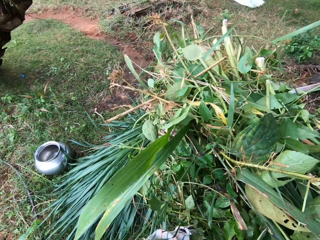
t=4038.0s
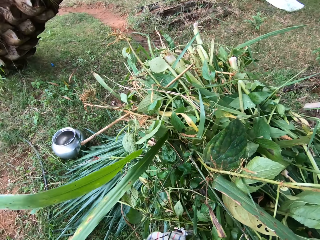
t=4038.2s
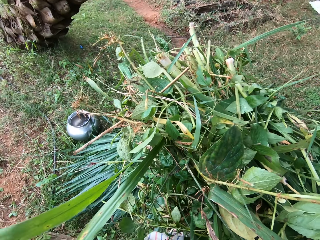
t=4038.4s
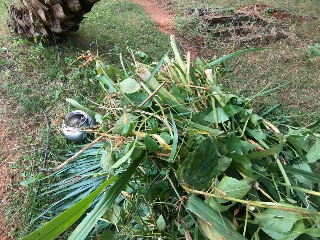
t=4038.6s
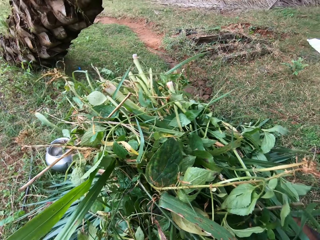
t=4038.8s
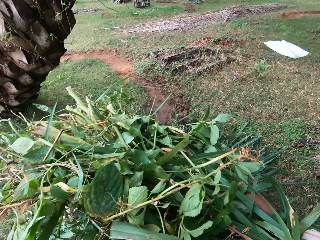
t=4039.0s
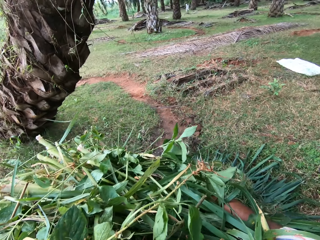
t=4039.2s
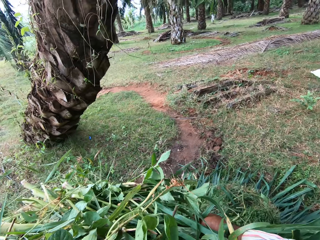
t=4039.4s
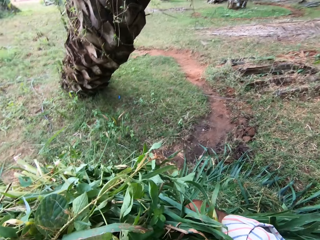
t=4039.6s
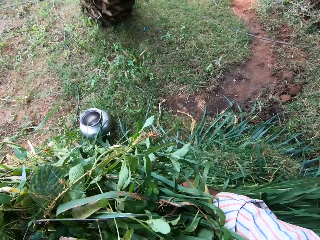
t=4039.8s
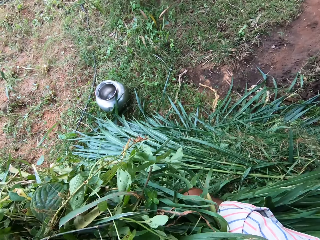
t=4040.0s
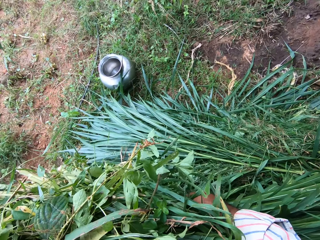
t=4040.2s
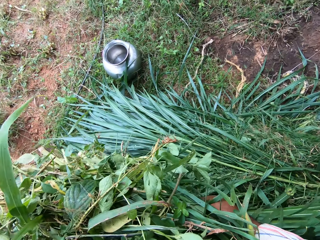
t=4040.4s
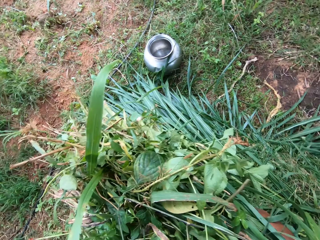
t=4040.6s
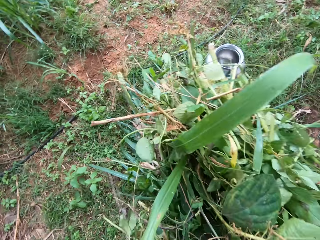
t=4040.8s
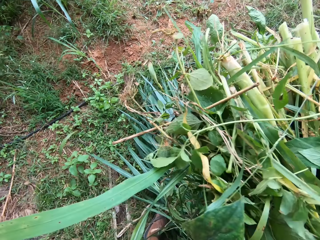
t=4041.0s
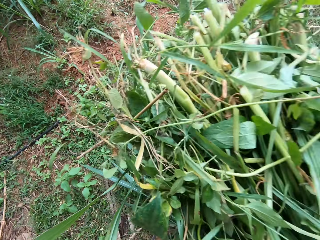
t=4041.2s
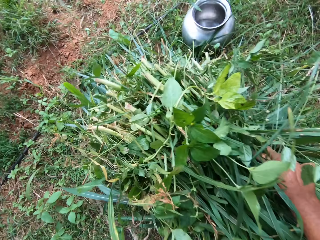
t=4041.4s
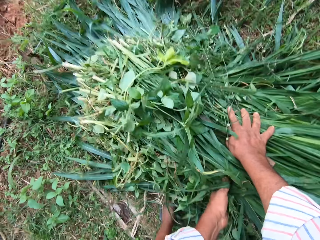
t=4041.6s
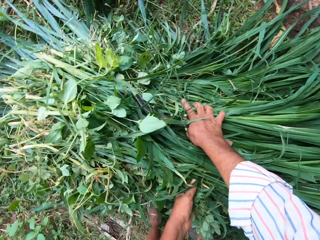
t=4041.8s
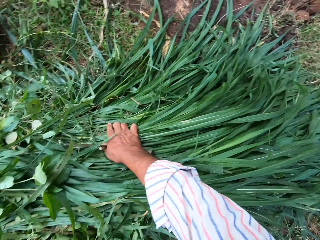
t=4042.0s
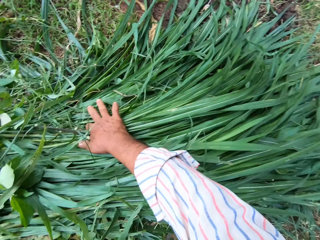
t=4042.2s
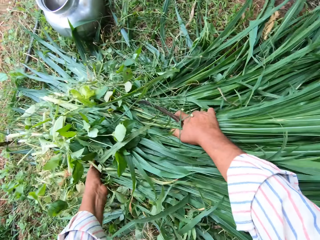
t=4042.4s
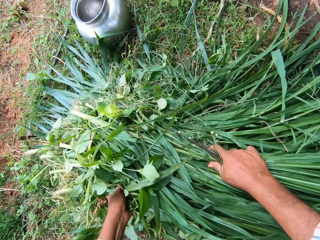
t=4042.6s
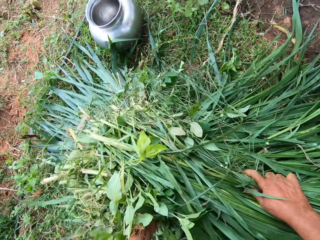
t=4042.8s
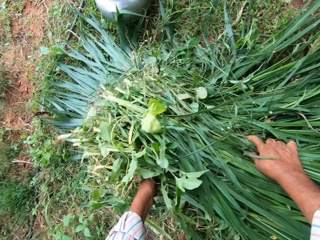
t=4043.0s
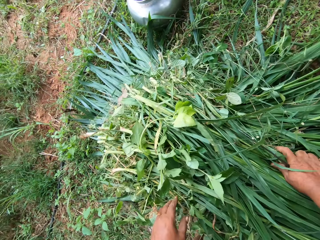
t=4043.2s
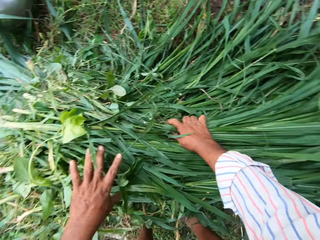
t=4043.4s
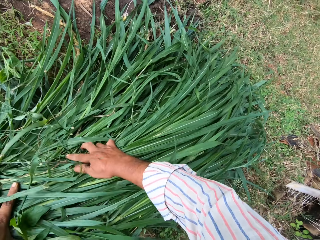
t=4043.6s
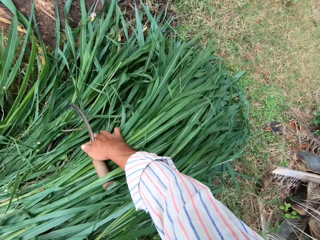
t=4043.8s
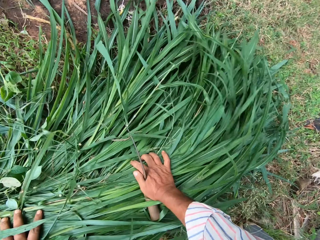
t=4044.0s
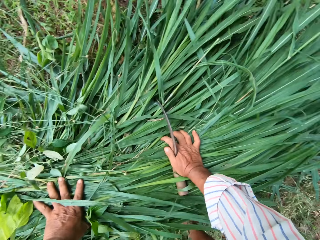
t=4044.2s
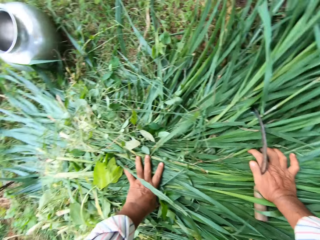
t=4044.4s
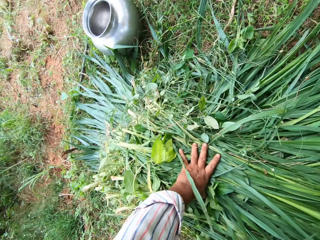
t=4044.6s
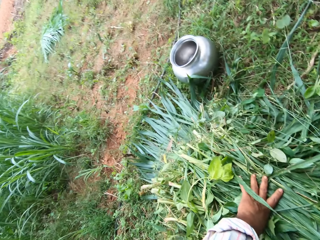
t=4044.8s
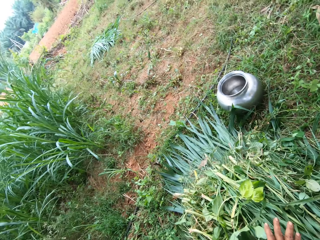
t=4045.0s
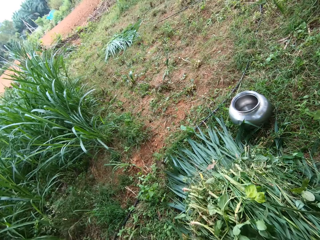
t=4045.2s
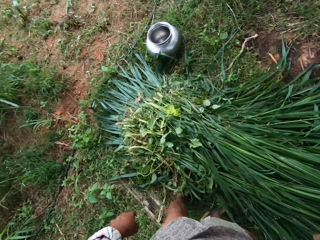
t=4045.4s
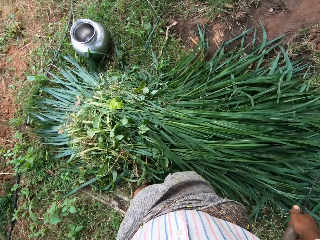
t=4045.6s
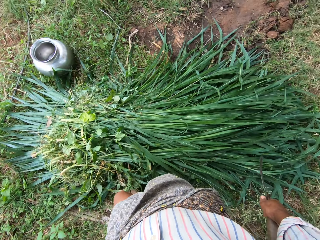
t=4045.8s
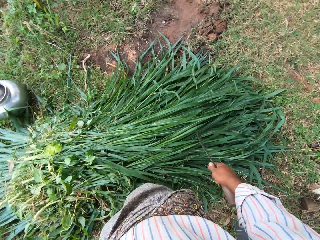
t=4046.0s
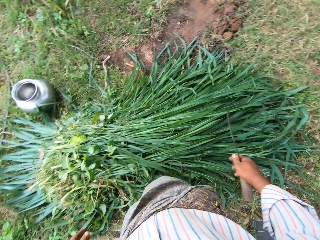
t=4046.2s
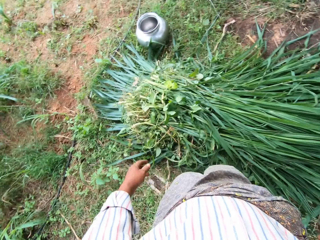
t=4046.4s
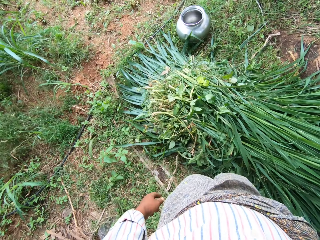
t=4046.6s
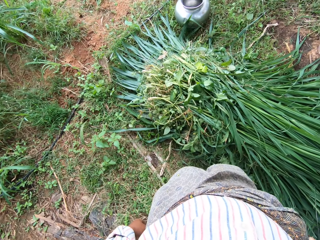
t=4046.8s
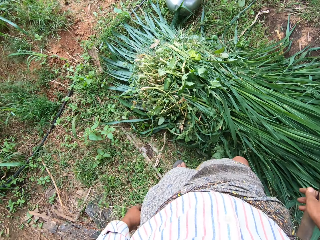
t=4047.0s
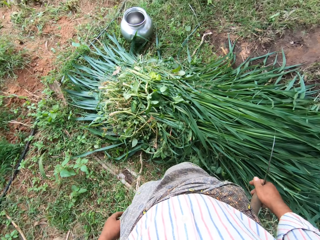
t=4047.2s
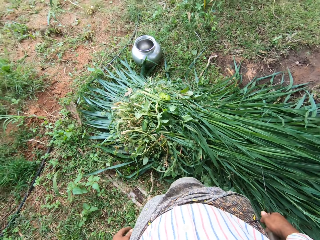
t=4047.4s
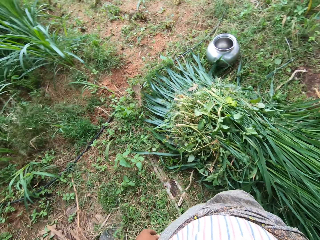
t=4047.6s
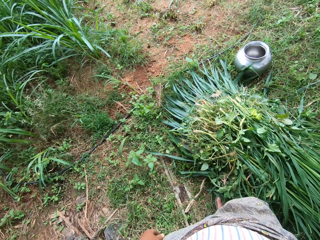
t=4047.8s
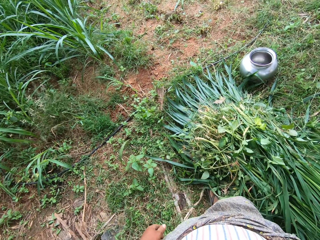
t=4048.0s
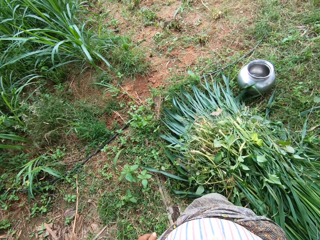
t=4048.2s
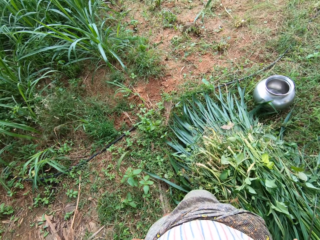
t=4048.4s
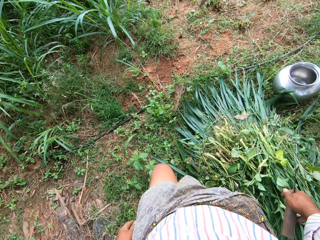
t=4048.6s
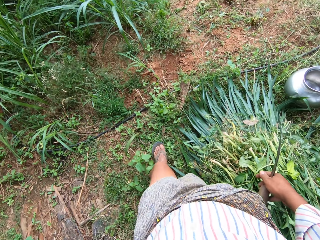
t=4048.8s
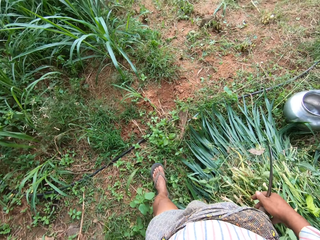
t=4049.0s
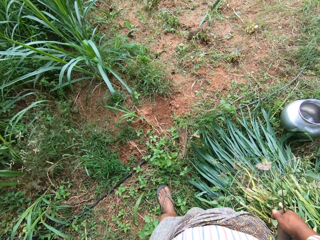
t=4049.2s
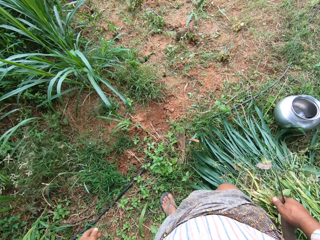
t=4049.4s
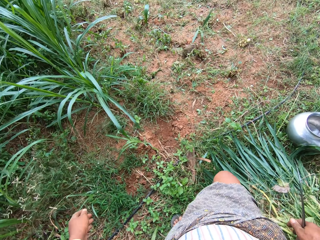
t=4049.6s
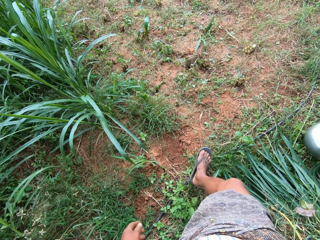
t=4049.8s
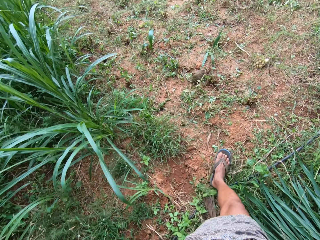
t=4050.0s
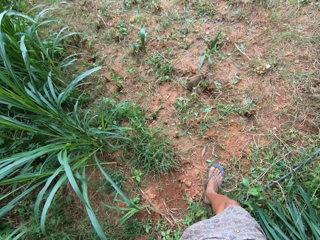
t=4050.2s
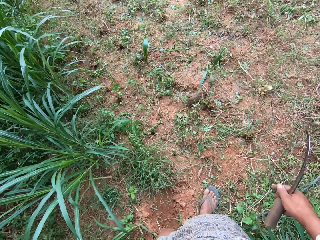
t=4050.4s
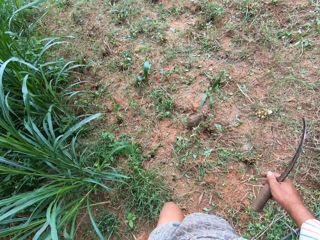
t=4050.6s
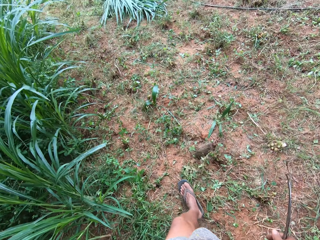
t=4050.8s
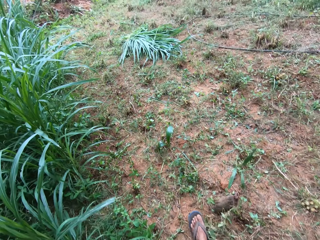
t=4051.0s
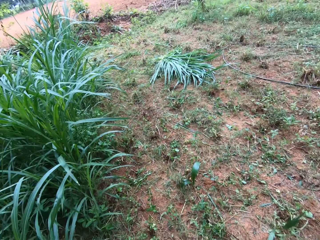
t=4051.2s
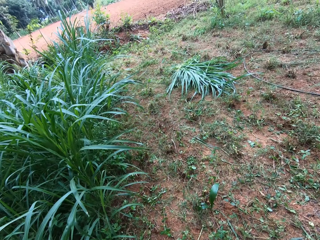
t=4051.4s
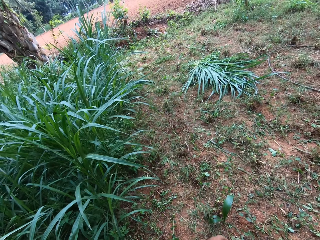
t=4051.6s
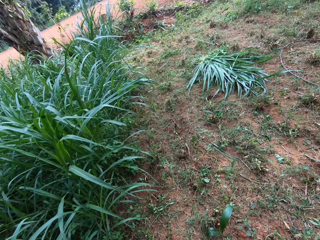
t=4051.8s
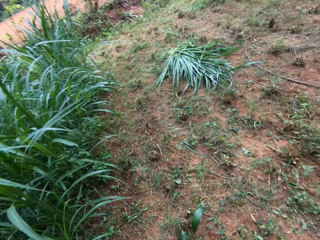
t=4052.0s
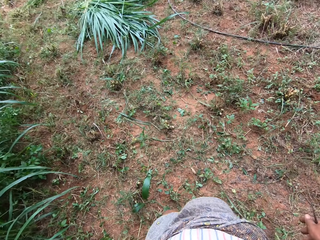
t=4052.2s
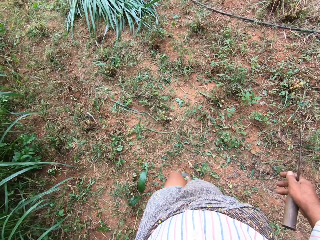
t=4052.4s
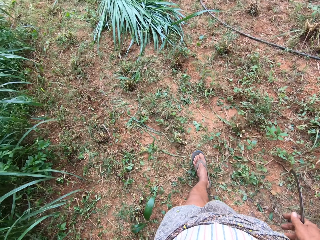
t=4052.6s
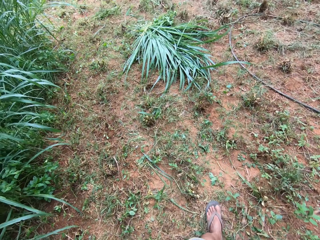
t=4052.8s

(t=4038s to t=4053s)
The camera wearer pours the grasses on the other grasses on the ground. They hold the napiergrass. They stand. They walk away from the grasses on the ground.

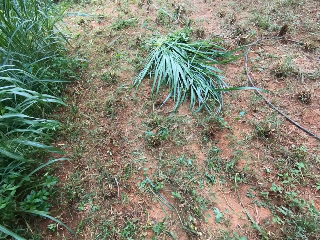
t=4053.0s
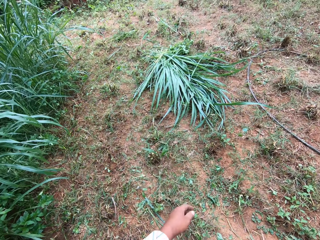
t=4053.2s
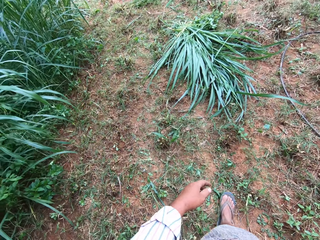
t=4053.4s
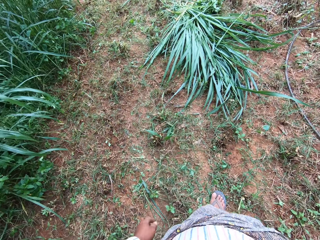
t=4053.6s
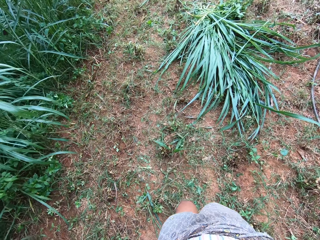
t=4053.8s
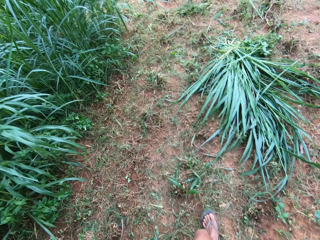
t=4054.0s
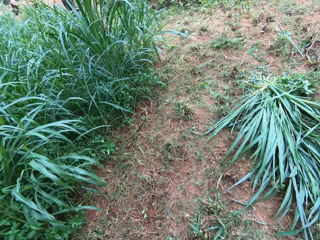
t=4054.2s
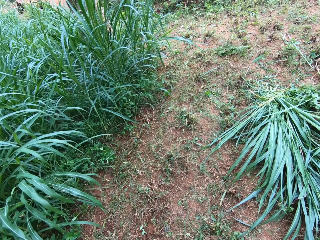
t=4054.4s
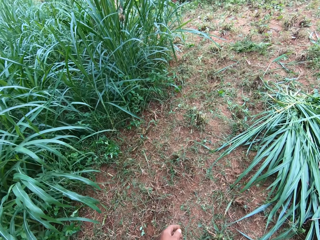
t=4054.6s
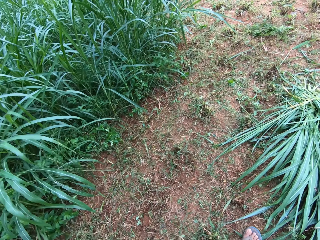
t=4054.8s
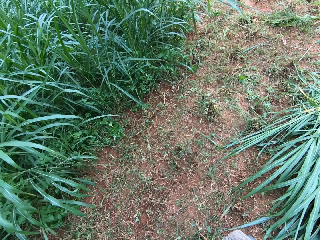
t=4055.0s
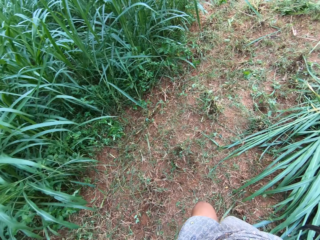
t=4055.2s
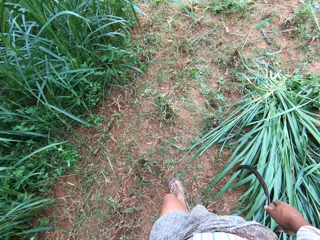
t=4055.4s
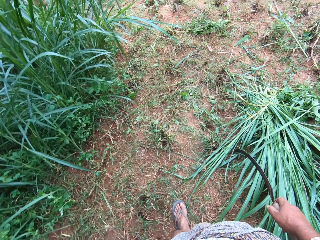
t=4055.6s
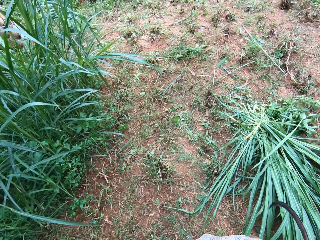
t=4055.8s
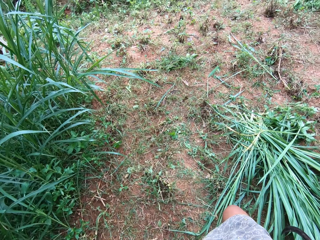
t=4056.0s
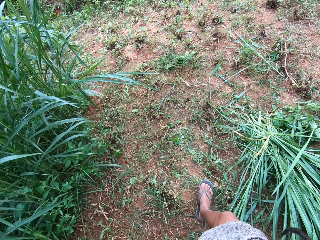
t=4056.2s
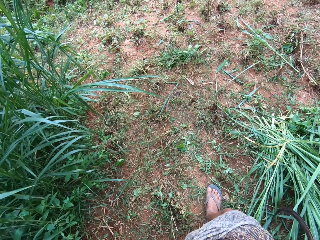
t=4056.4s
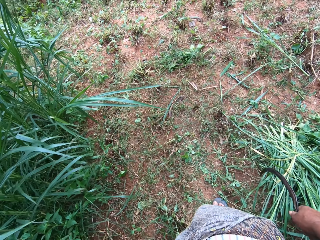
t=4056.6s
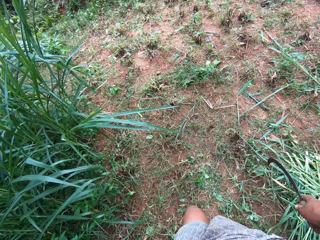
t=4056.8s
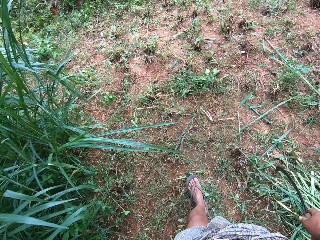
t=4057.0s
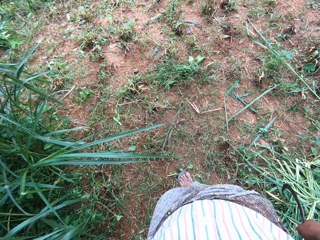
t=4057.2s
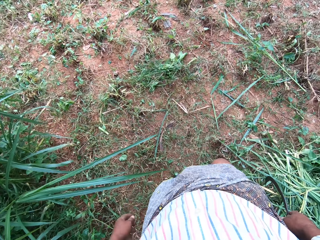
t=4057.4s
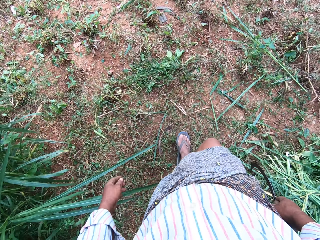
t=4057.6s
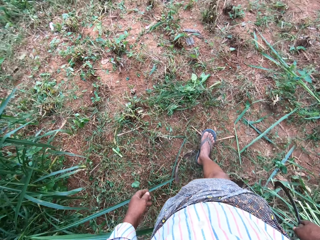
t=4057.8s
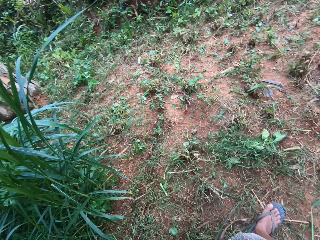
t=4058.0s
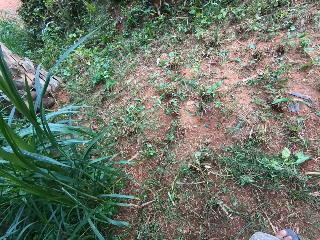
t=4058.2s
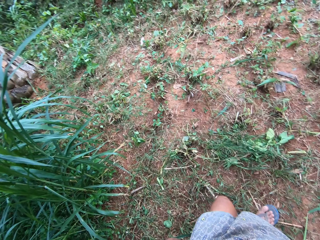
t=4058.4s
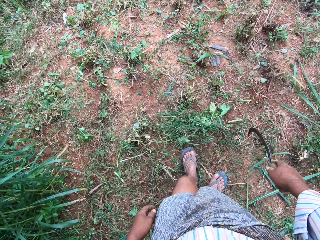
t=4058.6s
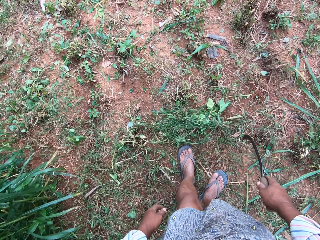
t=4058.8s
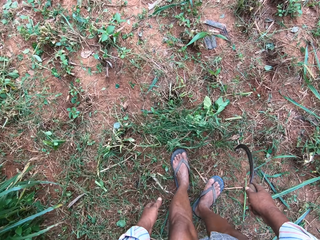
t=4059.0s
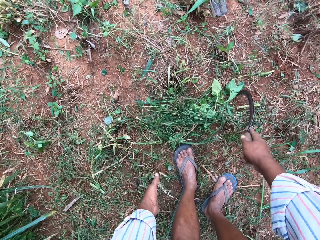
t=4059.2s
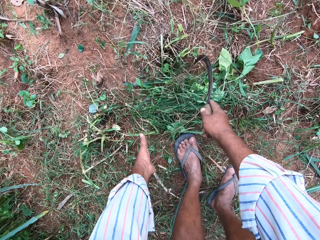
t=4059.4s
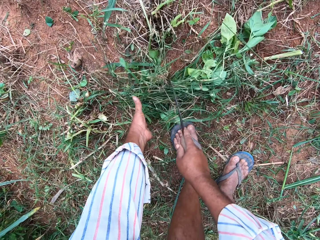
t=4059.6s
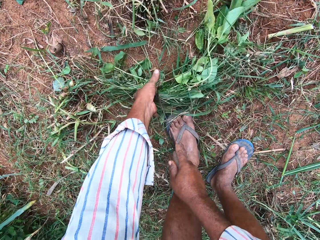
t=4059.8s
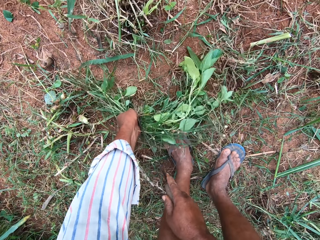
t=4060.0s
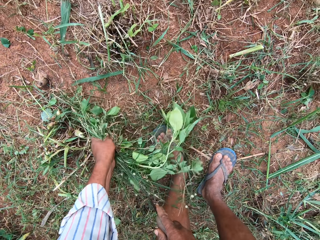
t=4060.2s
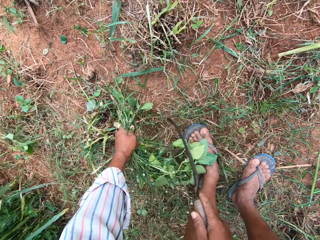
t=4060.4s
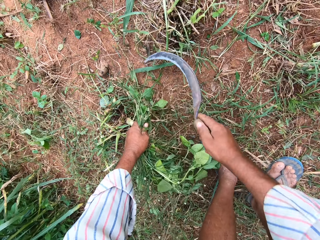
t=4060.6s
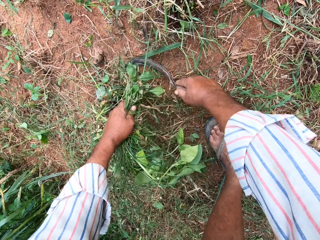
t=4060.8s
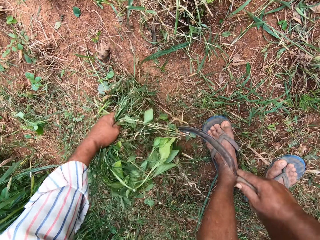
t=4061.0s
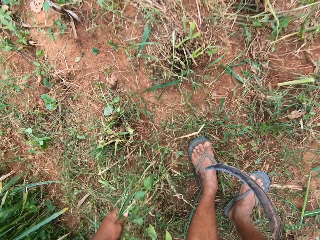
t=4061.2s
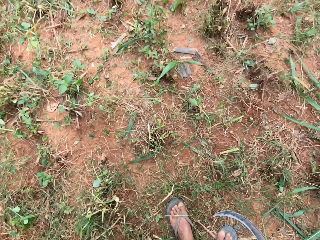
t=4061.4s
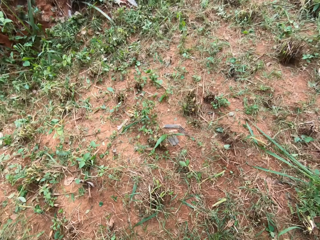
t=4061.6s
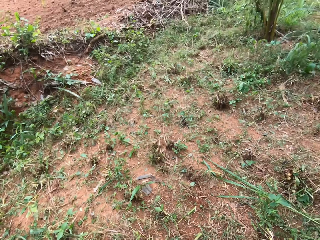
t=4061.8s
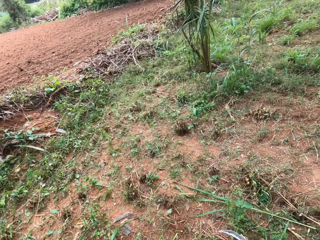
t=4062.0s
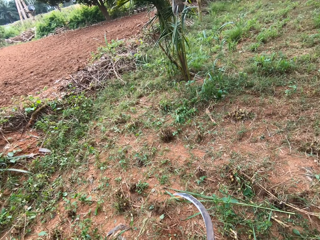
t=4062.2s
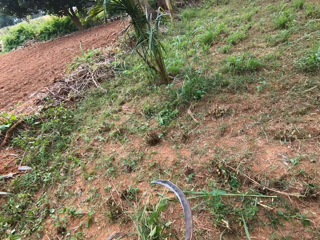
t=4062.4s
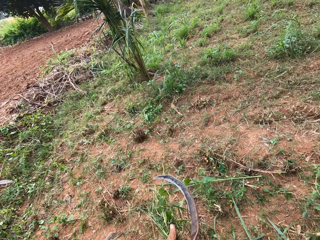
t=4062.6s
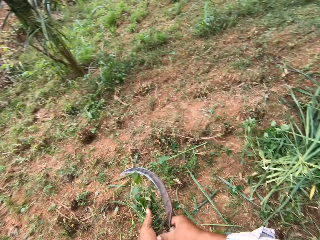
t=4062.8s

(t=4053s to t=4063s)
The camera wearer bends. They gather some grasses or plants on the ground with the hand sickle. They cut the plants.
